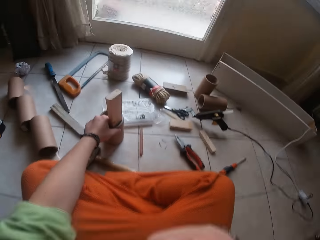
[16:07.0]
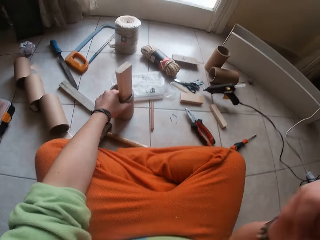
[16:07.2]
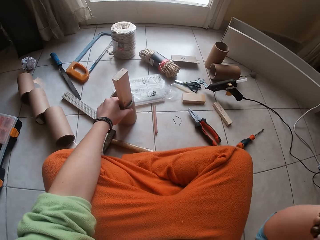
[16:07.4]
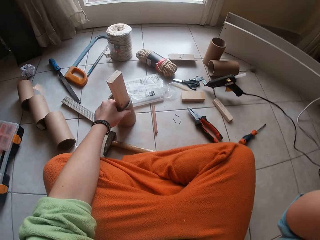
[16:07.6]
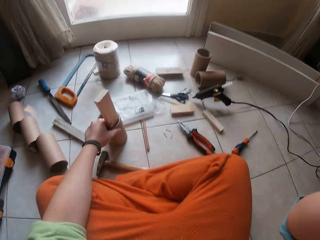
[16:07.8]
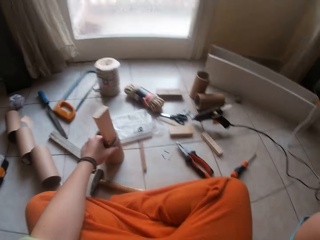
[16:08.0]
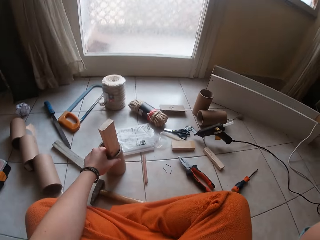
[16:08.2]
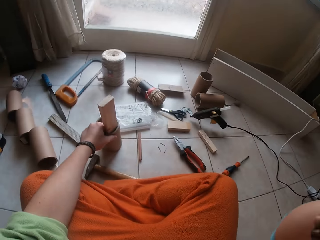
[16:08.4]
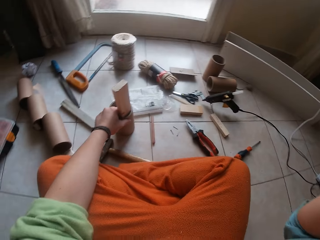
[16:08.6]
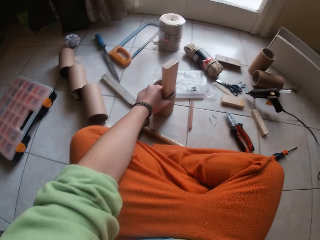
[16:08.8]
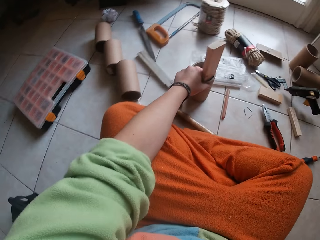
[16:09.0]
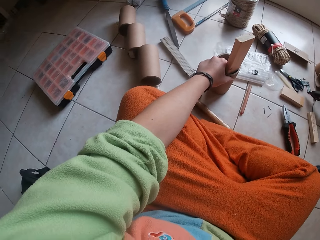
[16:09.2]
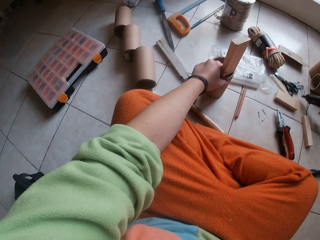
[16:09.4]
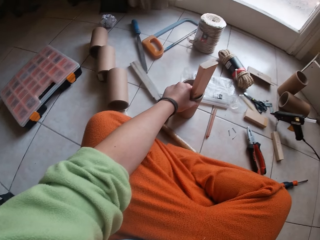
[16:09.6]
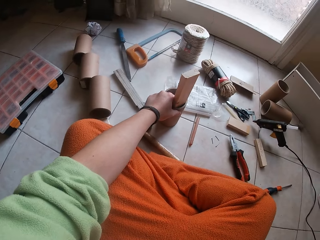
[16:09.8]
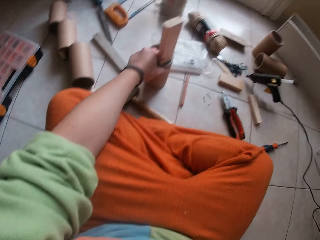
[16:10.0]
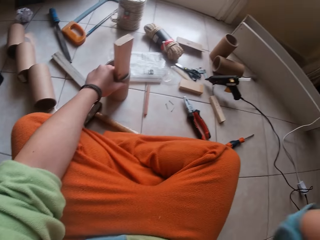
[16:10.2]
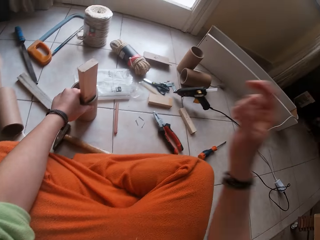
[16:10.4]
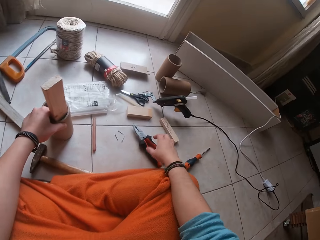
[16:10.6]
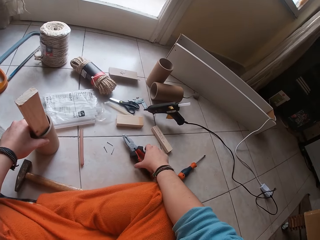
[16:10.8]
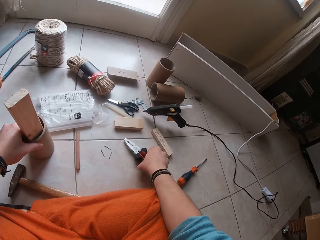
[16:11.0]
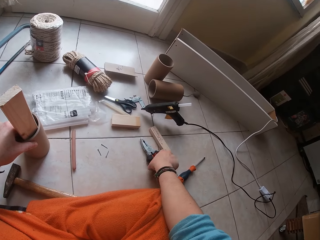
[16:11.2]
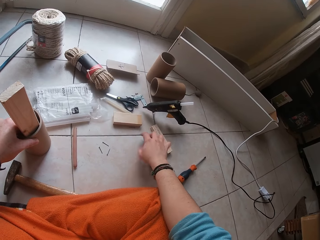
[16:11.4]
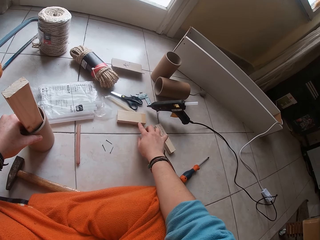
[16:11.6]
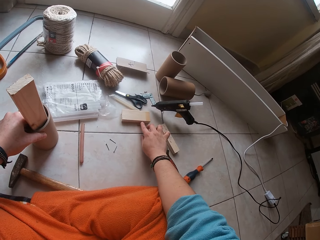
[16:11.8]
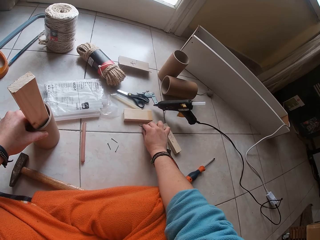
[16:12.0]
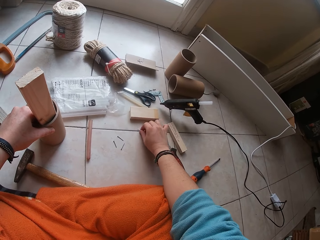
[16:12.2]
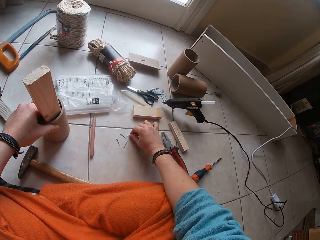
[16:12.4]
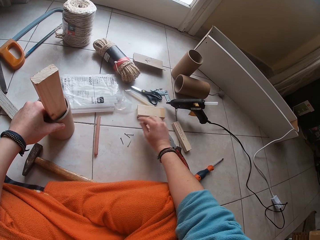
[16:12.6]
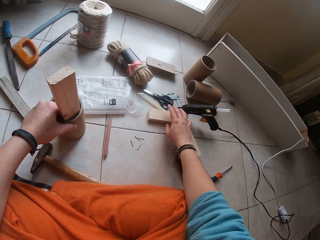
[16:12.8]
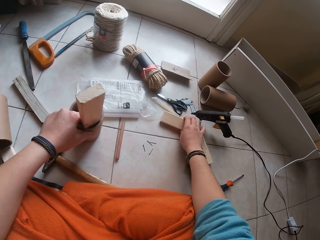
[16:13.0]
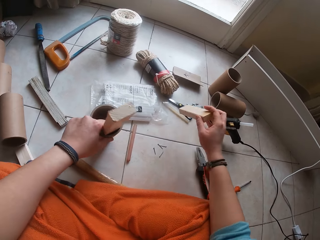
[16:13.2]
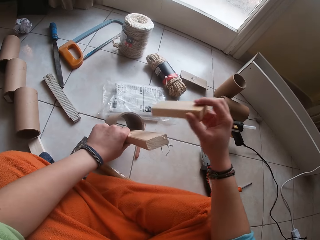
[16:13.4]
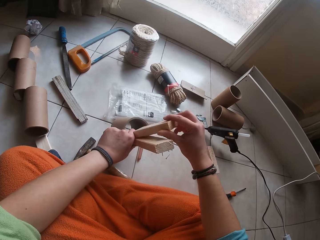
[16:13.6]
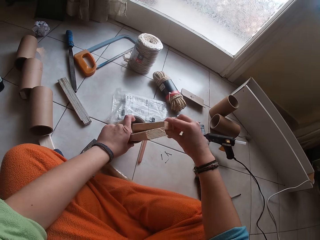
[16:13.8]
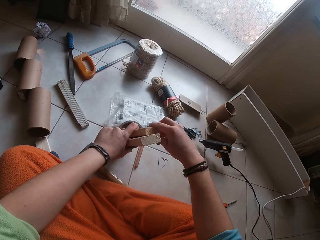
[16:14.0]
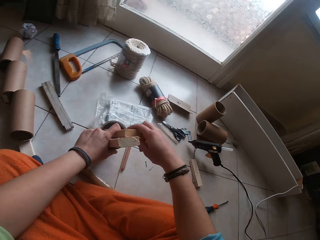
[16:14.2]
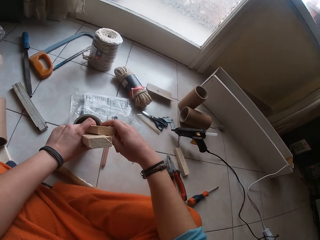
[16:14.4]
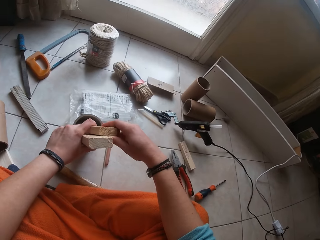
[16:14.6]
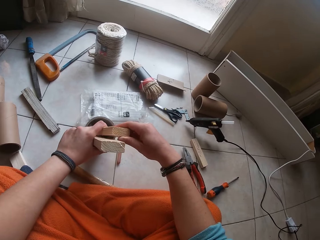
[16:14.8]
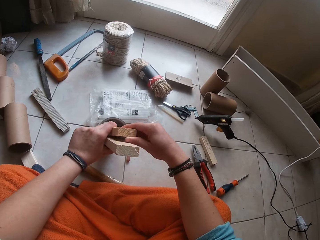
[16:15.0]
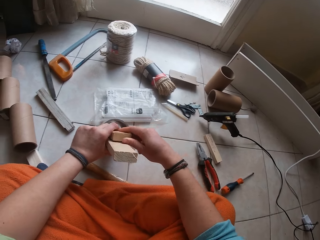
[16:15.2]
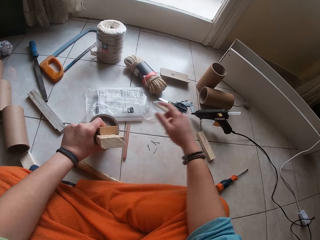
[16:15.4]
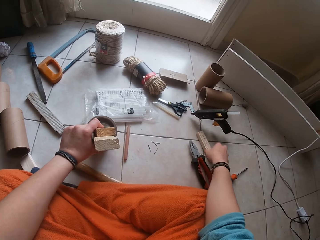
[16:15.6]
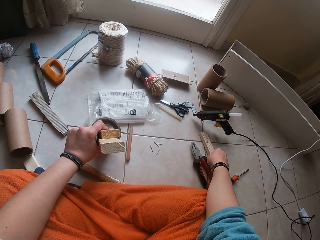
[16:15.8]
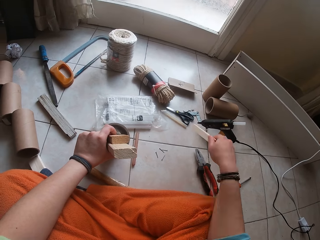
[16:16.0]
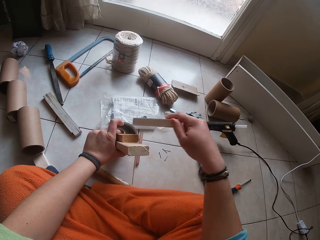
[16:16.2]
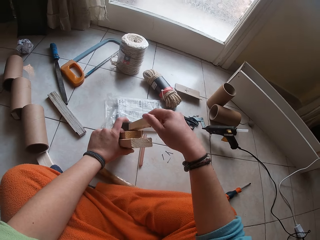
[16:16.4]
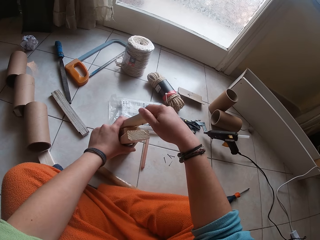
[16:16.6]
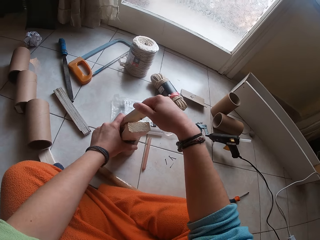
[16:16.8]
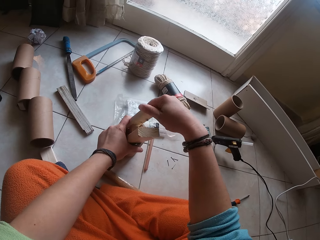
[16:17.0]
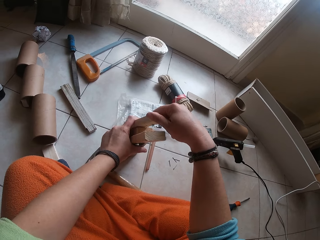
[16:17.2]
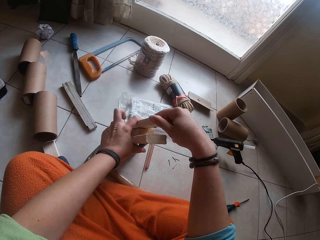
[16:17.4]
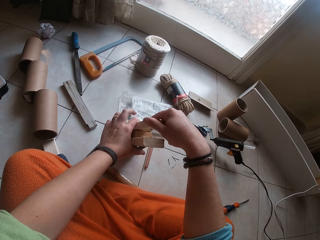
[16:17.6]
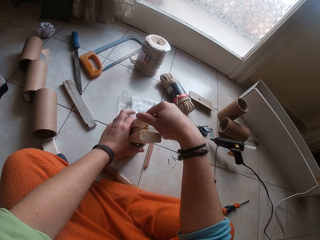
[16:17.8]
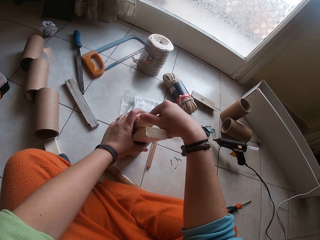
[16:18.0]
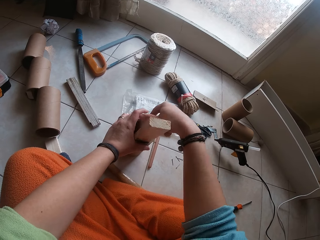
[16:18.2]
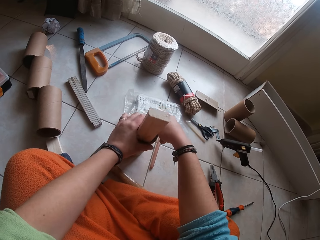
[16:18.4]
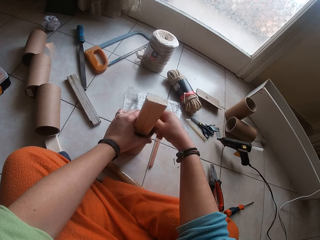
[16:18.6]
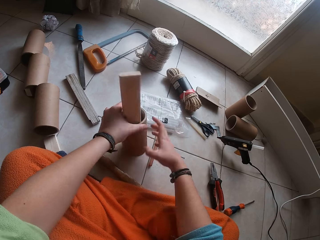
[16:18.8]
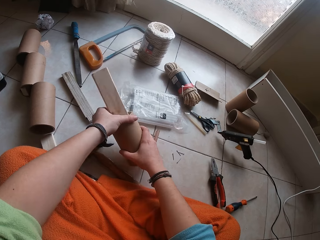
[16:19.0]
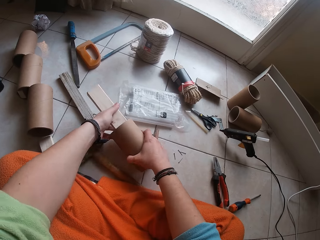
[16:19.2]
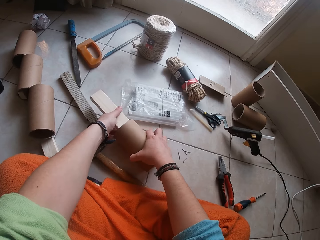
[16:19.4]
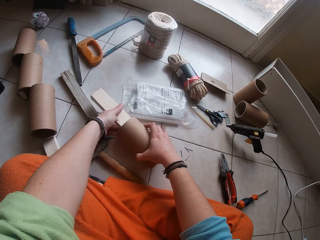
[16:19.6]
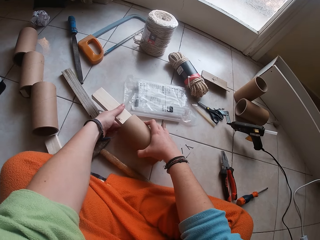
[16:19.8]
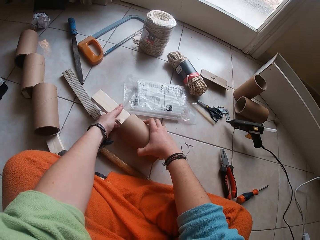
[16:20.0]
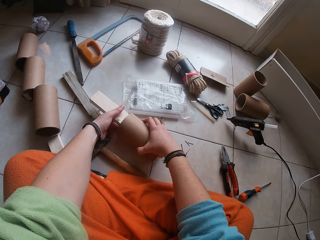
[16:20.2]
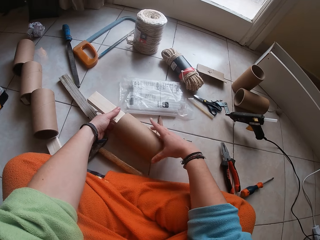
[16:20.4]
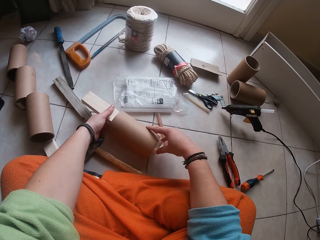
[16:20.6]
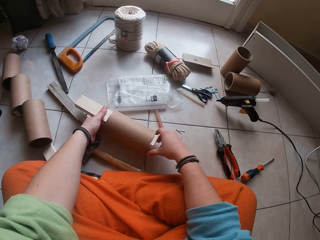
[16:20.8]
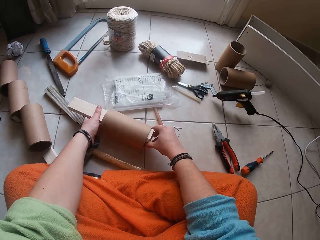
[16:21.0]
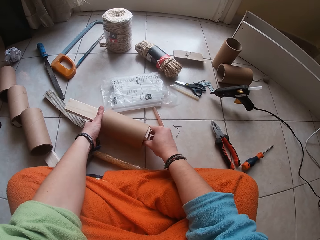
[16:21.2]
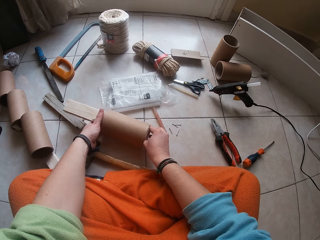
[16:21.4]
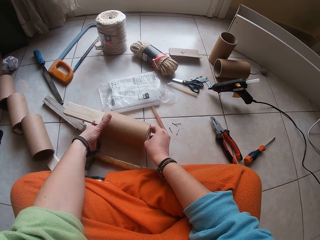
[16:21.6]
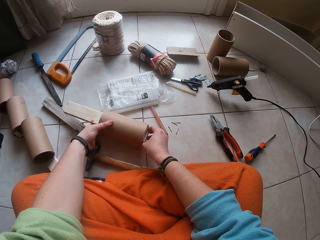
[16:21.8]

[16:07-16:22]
The camera wearer looks around. She shifts a plier on the floor with her right hand. She picks up the pliers. She picks up a nail on the floor with her right hand. She drops the pliers. She drops the nail in her right hand on the floor. She moves the nail. She picks up the plank on the floor with her right hand. She inserts the plank in her right hand in the cardboard tube. She holds the plank in the cardboard tube with her left hand. She picks up another plank on the floor with her right hand. She inserts the plank in her right hand in the cardboard tube. She places the cardboard tube in her left hand on the floor. She adjusts the planks in the cardboard tube with both hands.

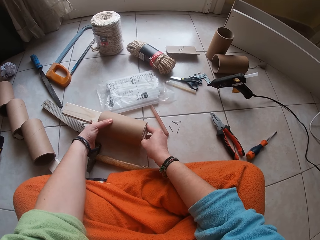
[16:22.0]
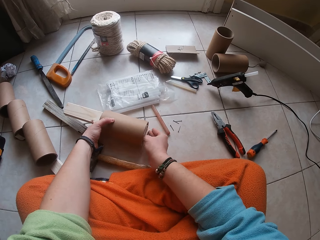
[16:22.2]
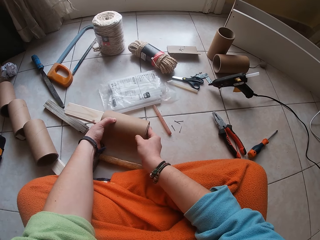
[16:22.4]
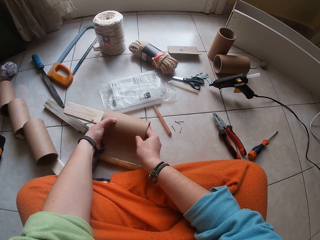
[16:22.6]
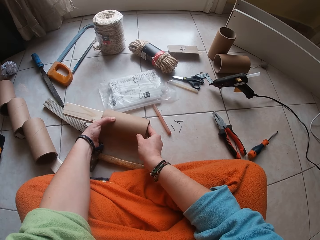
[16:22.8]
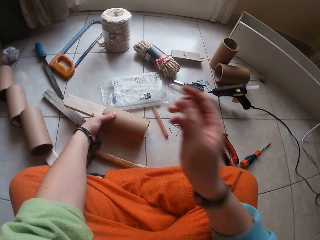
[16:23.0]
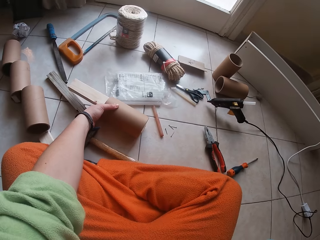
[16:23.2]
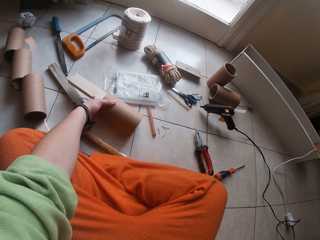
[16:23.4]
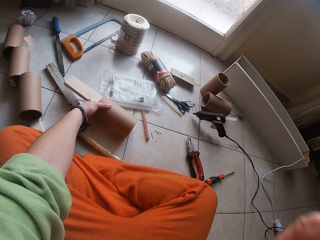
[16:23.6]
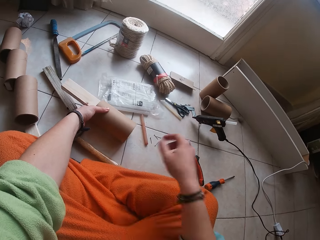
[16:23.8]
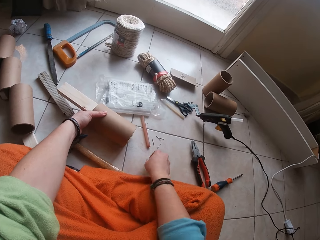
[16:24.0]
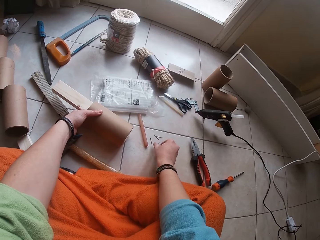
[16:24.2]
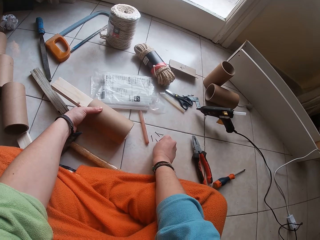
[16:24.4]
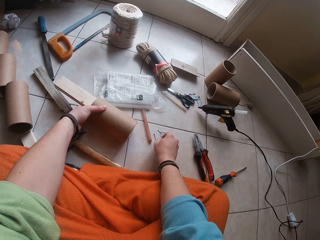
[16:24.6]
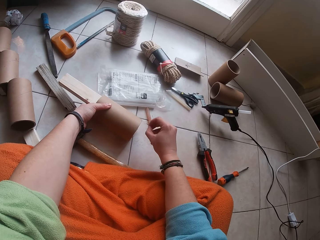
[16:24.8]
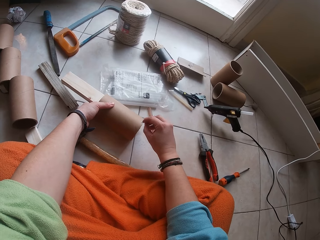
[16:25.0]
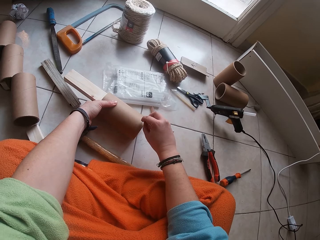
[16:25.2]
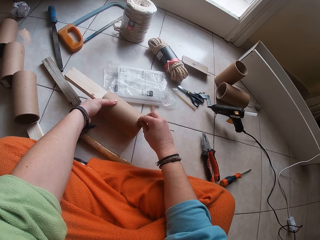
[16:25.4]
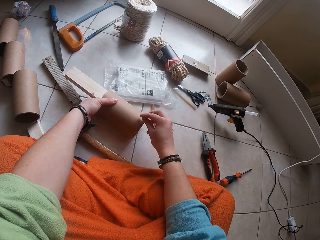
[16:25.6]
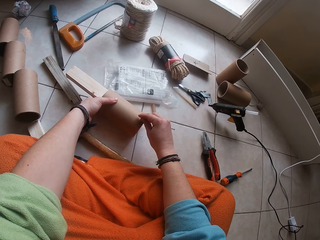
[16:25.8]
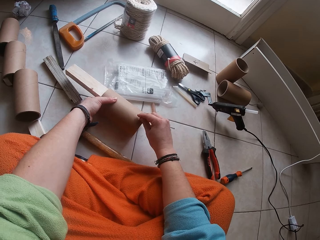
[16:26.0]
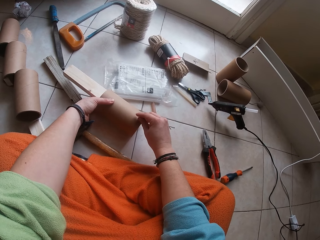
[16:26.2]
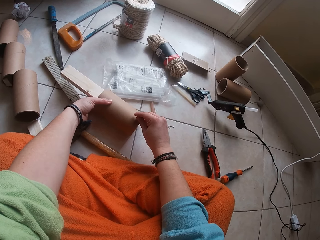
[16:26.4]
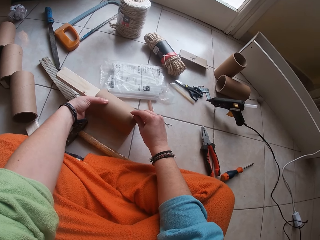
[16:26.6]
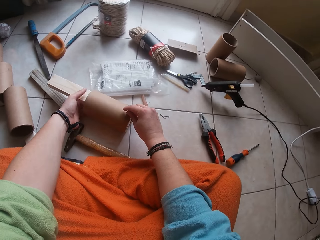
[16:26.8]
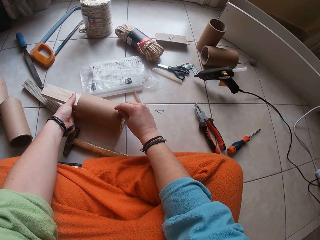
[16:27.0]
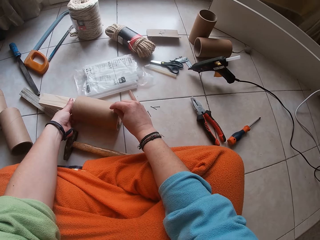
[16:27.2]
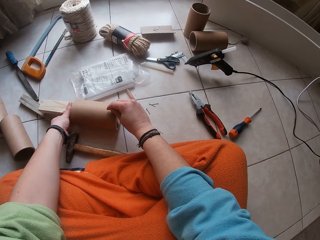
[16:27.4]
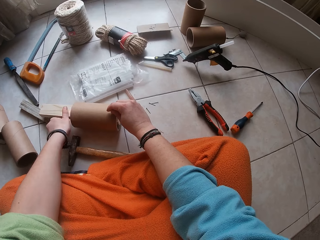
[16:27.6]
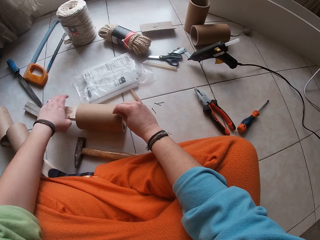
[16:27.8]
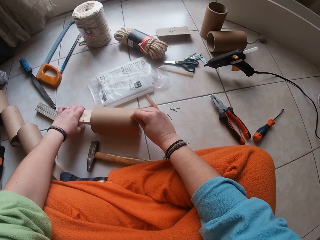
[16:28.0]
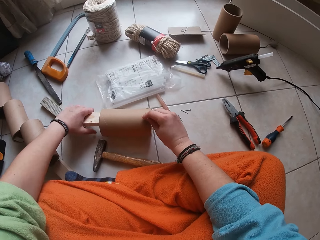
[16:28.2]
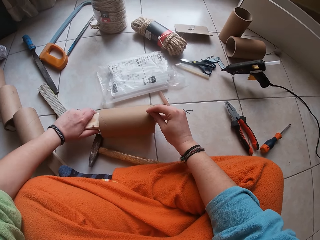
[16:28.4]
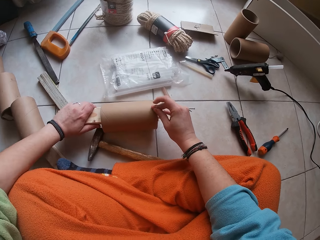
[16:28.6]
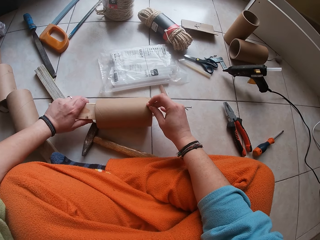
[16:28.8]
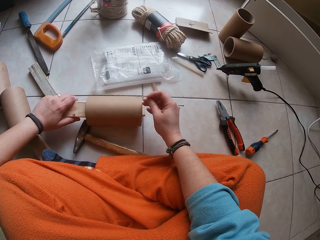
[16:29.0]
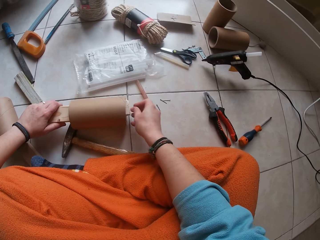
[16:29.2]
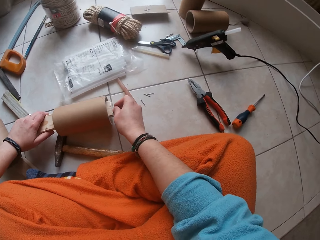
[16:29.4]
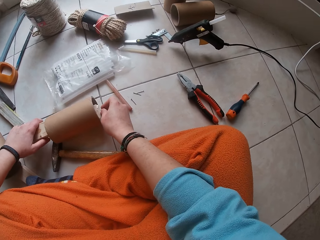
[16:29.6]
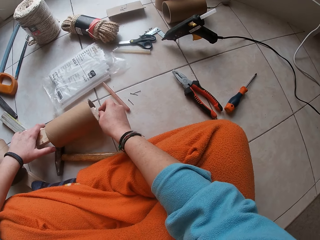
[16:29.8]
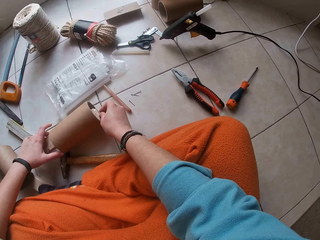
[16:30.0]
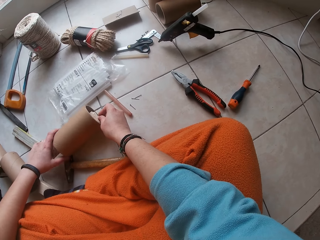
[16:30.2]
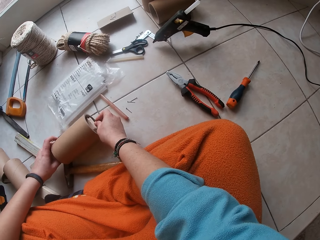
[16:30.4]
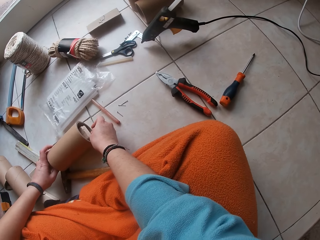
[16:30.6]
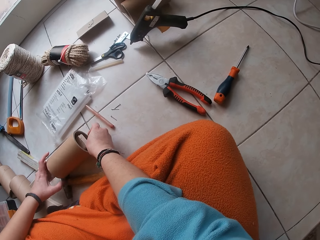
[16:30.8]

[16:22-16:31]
The camera wearer pushes the wood in the cylindrical box. She adjusts the camera on her head with her right hand. She raises the hand. She picks up a nail on the floor with her right hand. She inserts the nail in her right hand in the cardboard tube. She adjusts the planks in the cardboard tube with her left hand. She moves the wood. She adjusts the planks in the cardboard tube with both hands.
